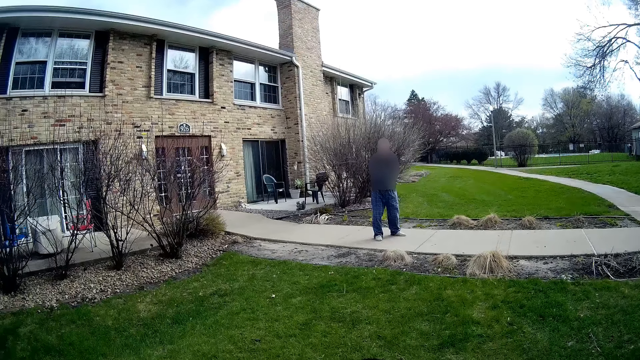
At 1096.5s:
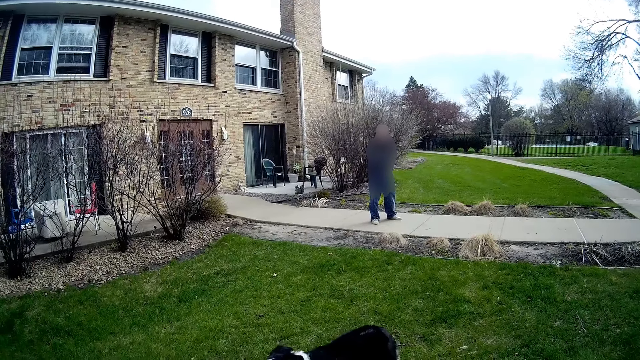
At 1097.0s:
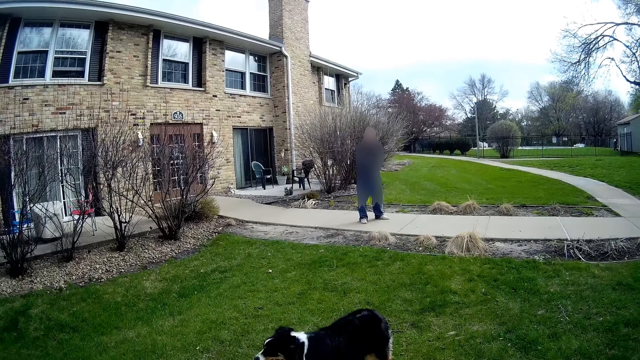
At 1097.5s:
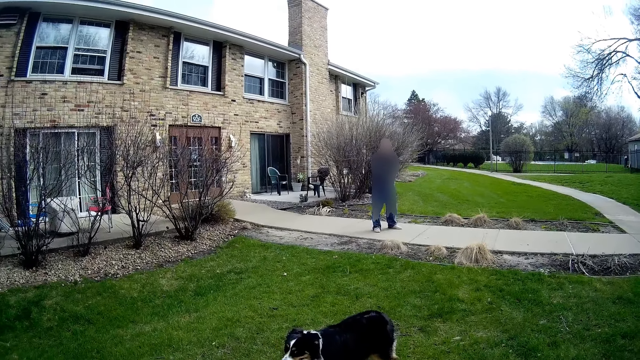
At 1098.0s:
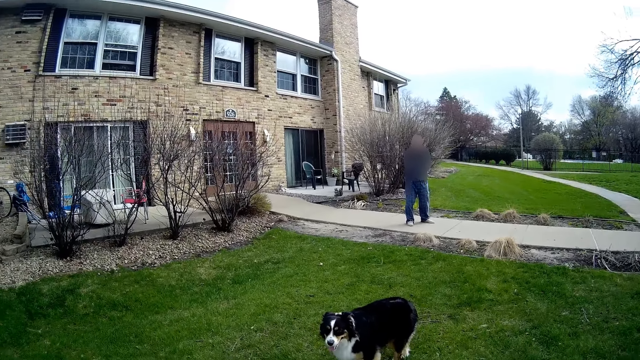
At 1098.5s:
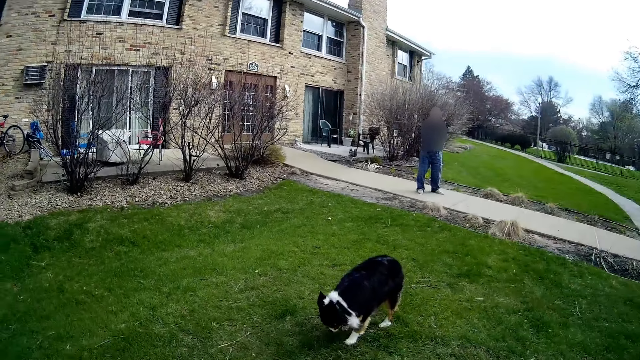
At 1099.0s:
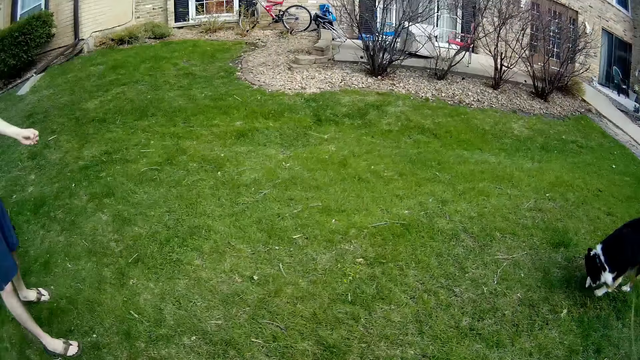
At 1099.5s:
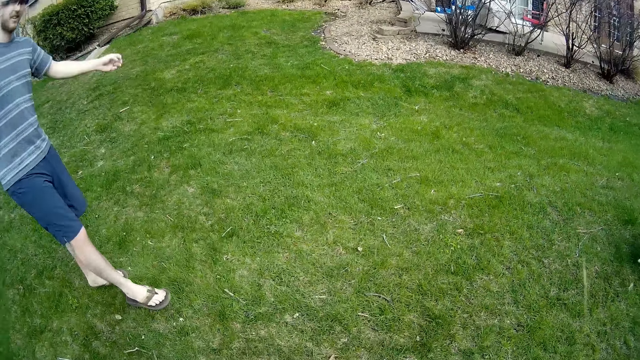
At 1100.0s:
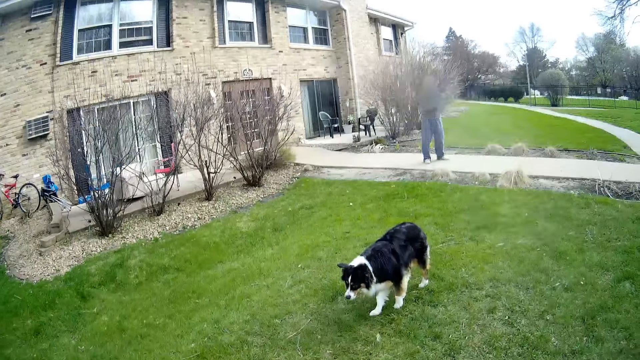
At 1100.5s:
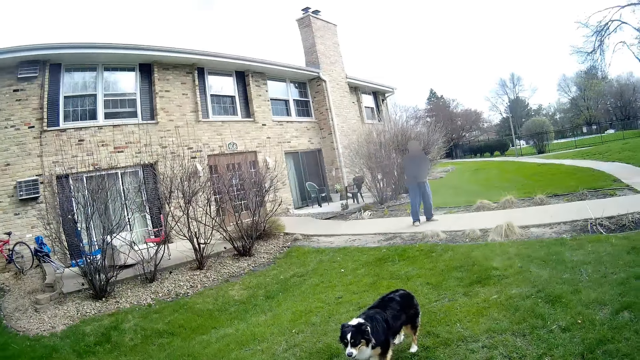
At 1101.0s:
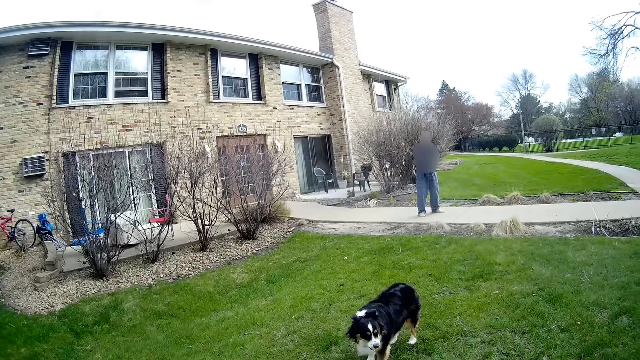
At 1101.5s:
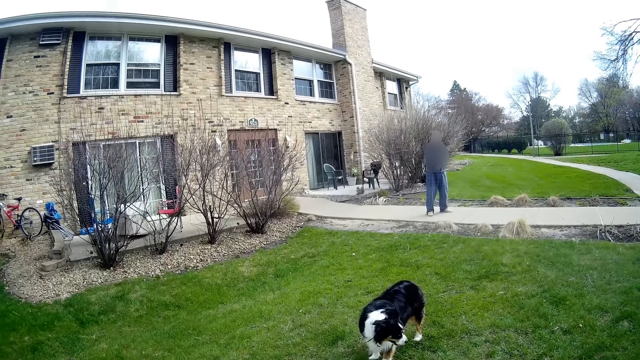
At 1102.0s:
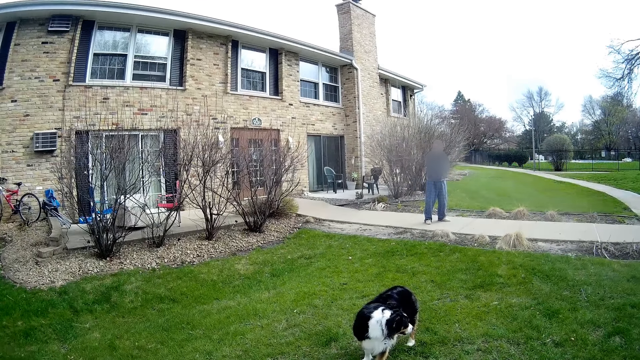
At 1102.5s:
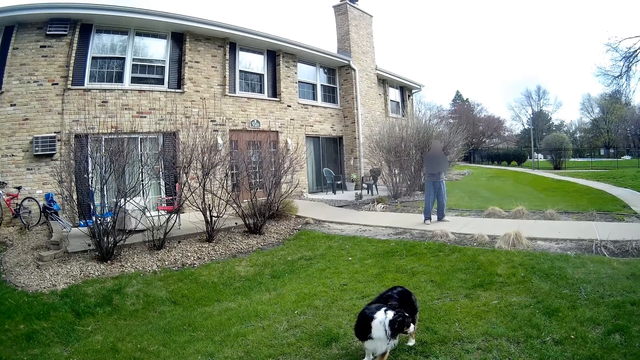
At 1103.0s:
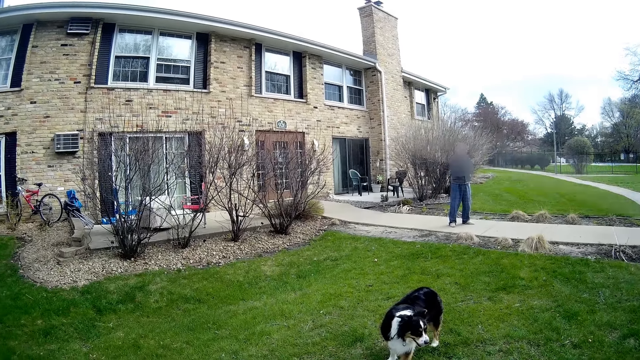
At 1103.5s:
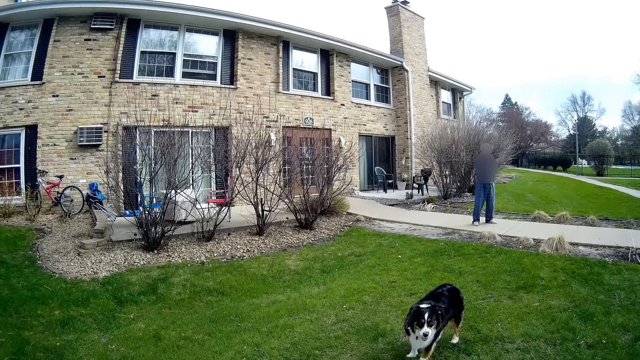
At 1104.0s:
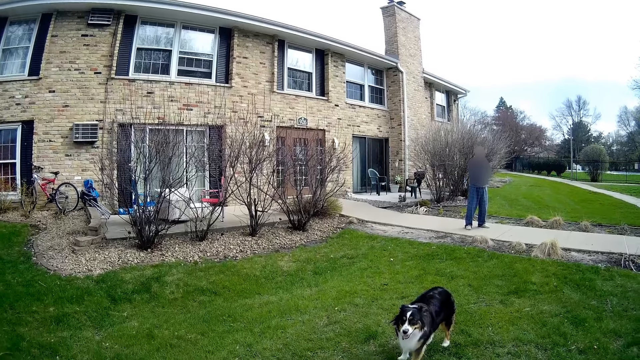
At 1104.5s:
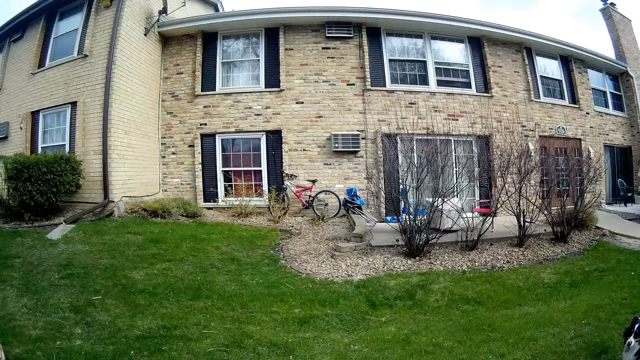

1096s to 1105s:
The camera wearer looks around. They laugh. The man lifts his right leg. The camera wearer looks around.

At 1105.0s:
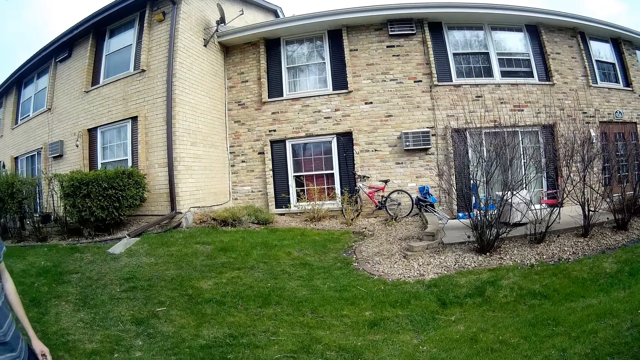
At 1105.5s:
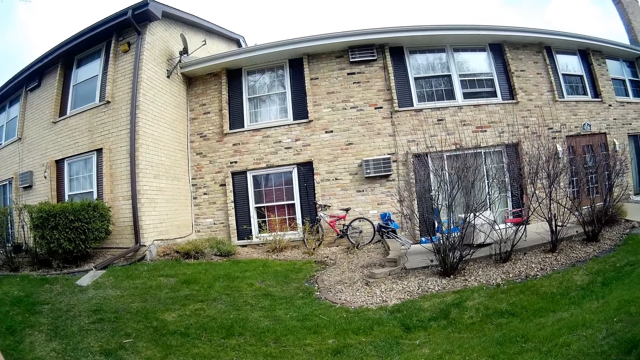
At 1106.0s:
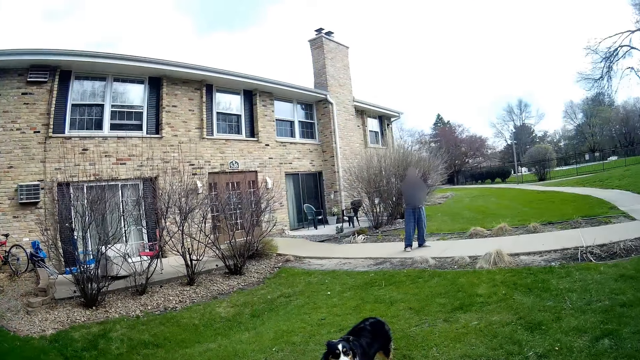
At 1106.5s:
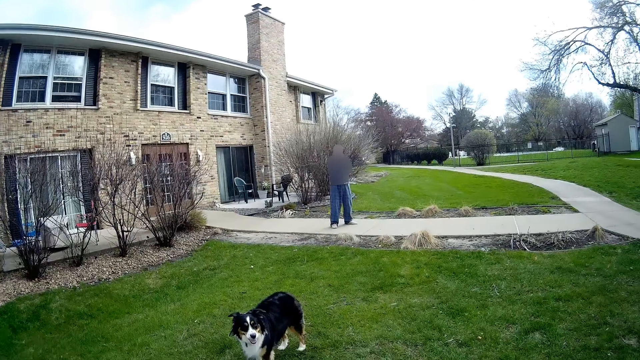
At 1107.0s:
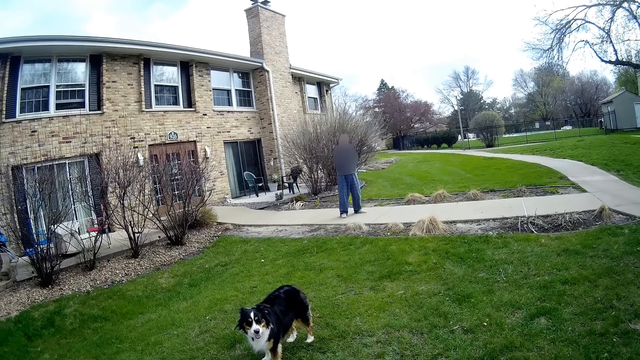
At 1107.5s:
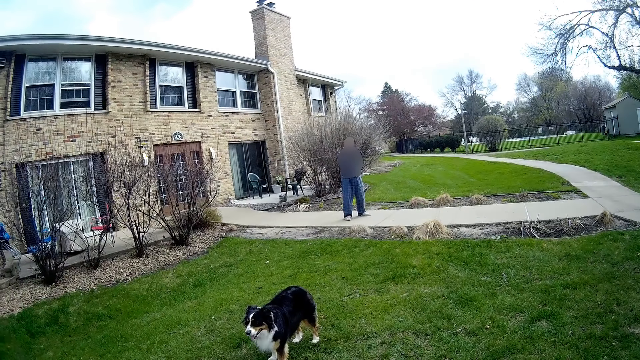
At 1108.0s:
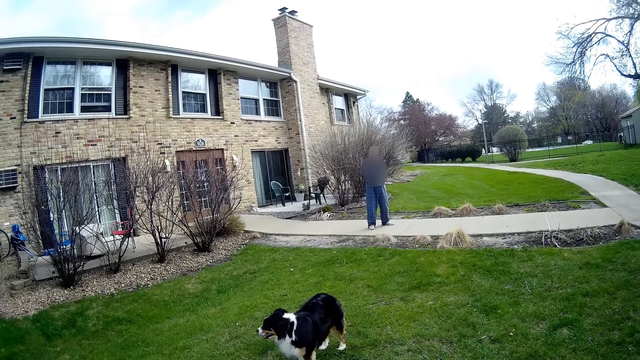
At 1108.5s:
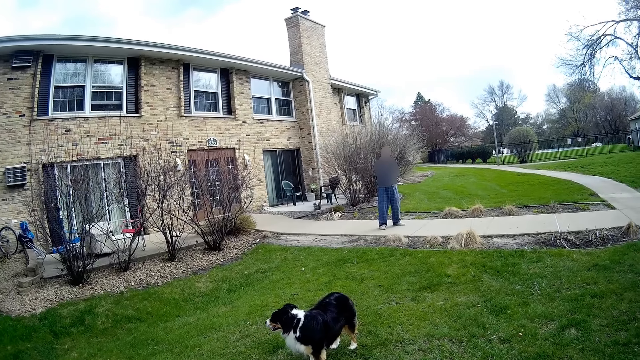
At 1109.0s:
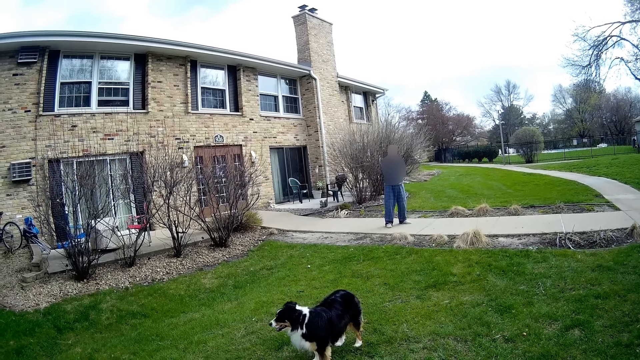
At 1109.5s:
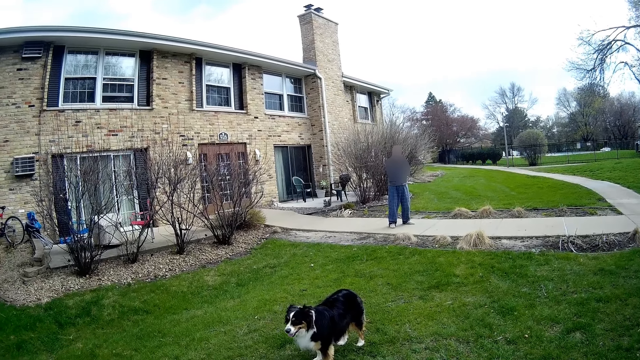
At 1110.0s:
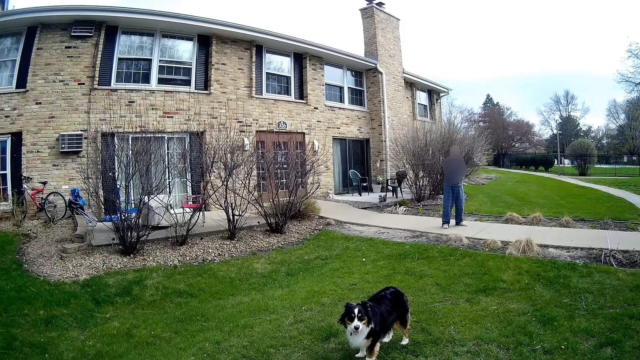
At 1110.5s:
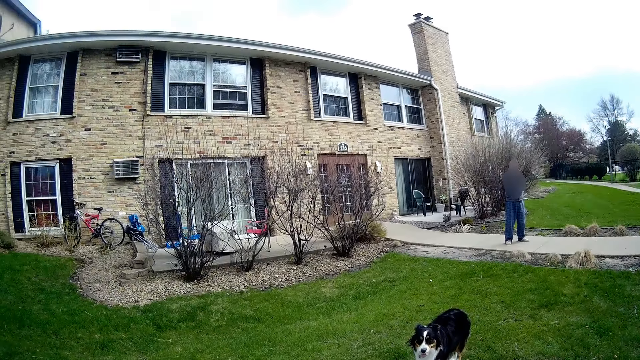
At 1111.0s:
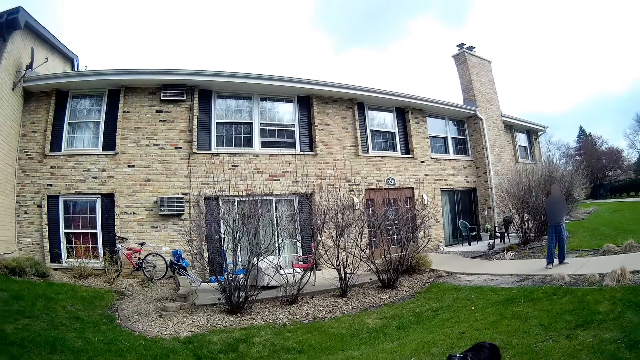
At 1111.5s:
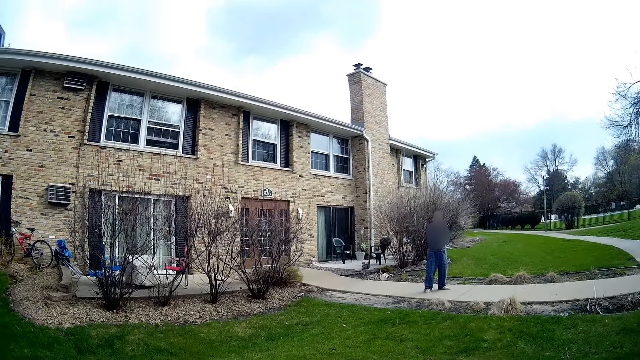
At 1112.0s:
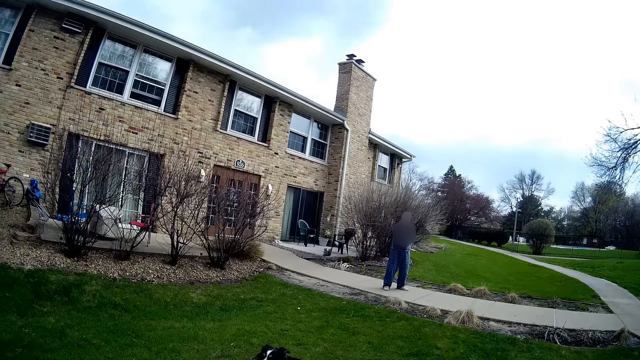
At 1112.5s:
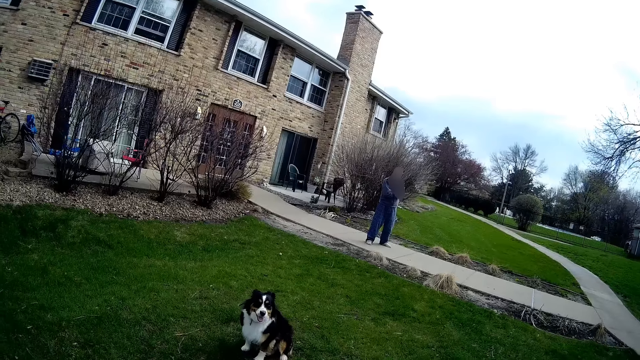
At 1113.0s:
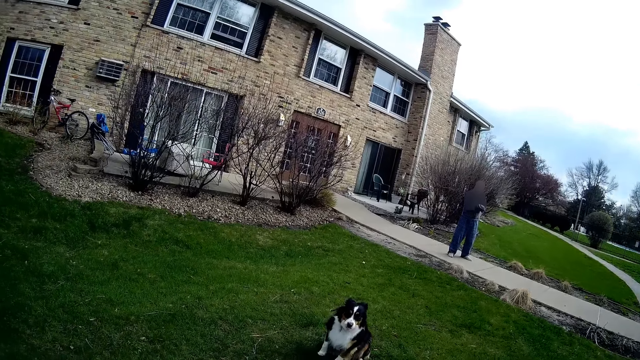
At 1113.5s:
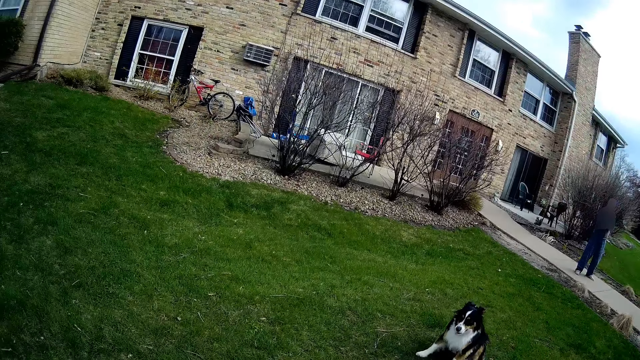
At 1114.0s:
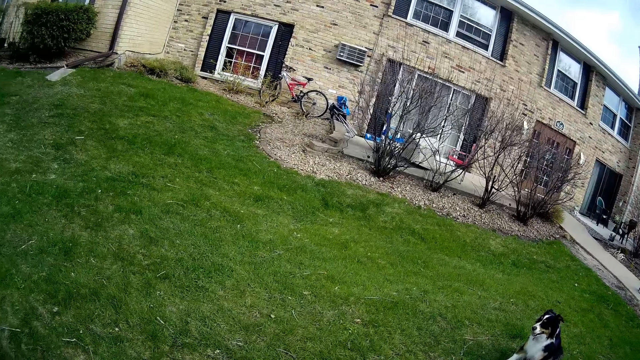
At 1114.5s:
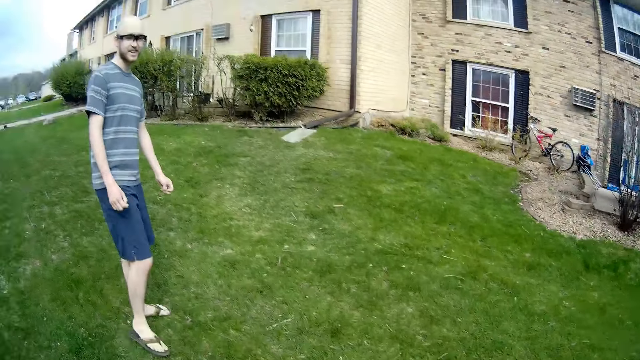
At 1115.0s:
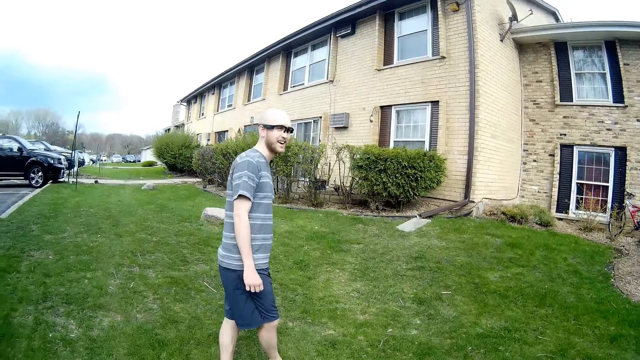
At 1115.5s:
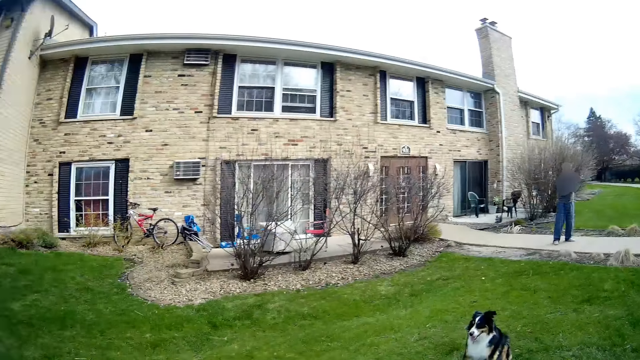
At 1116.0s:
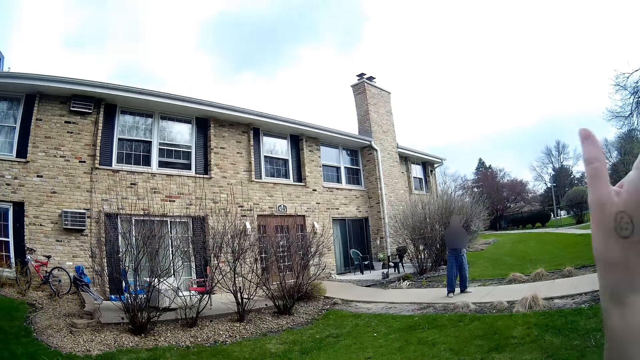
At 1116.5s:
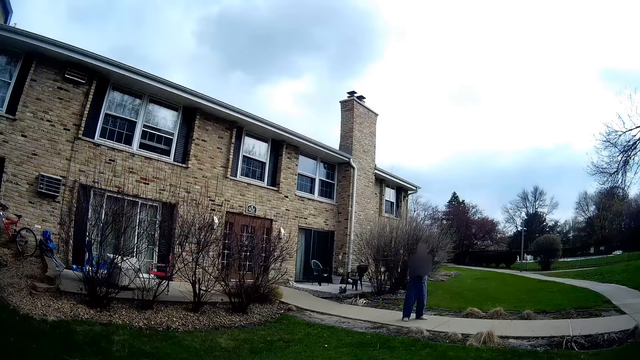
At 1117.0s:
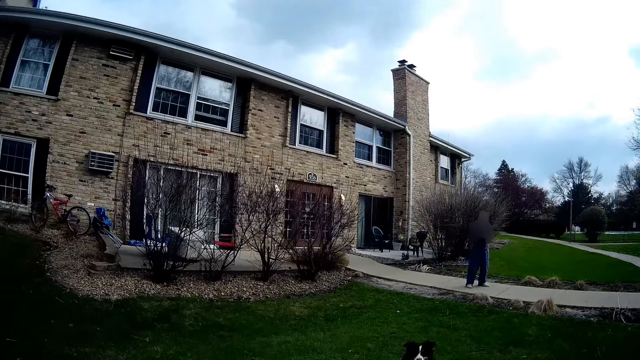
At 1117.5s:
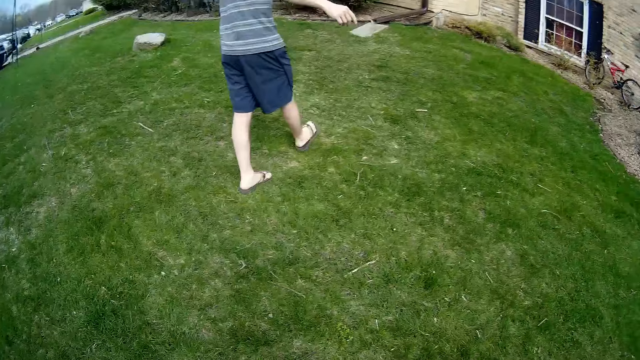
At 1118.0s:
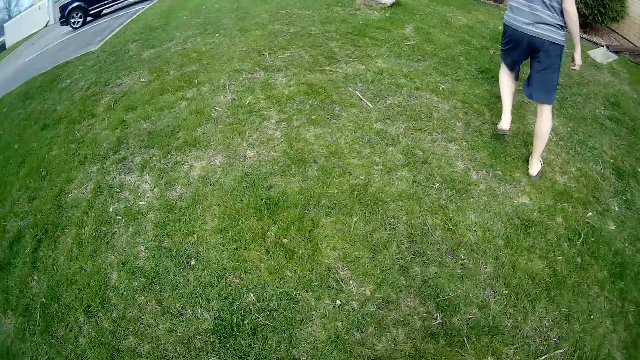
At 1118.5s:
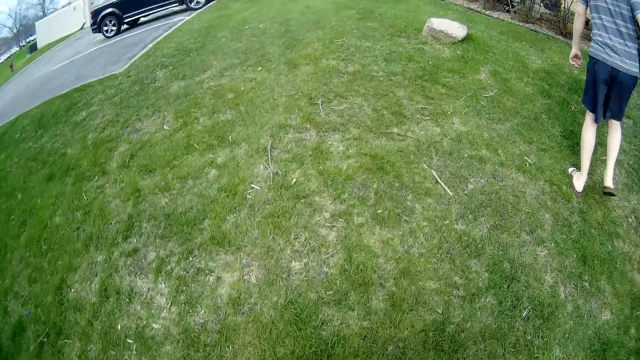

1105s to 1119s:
The man converses with another man. The camera wearer laughs. They talk, raise a hand, and talk. The other man walks towards the apartment. The camera wearer walks towards the apartment. They talk and laugh.
